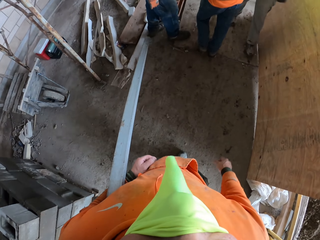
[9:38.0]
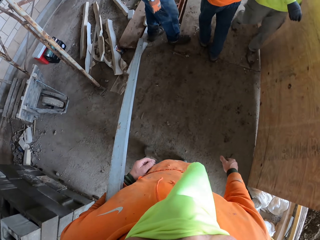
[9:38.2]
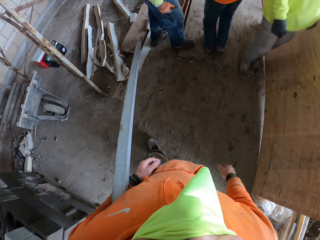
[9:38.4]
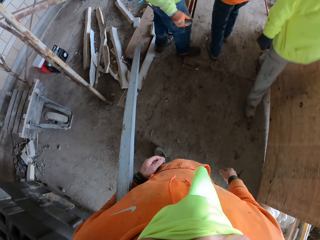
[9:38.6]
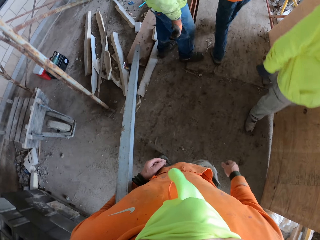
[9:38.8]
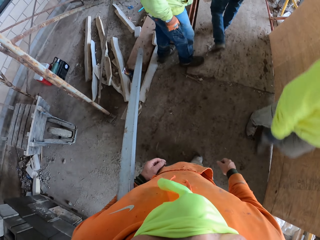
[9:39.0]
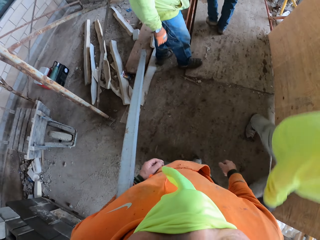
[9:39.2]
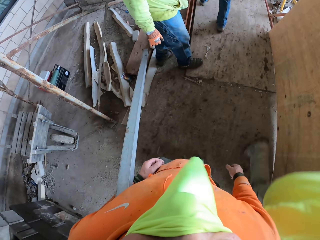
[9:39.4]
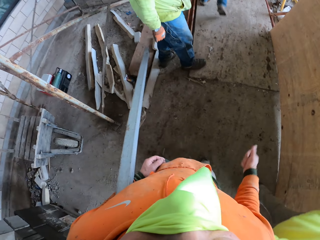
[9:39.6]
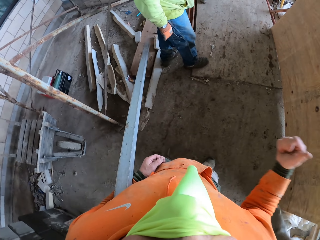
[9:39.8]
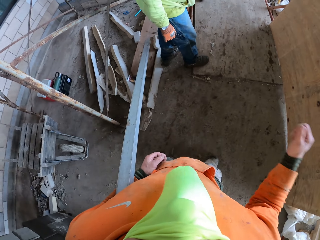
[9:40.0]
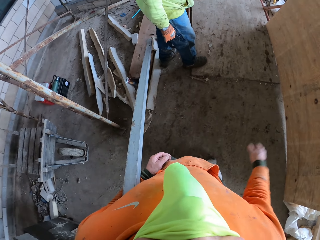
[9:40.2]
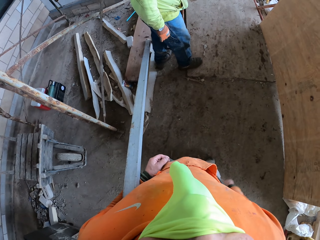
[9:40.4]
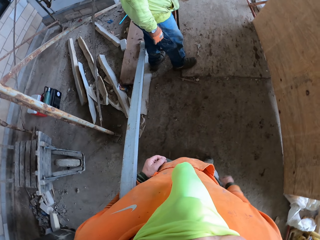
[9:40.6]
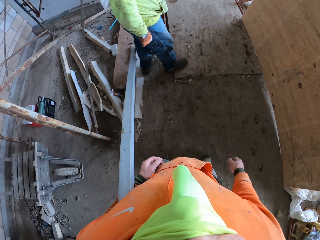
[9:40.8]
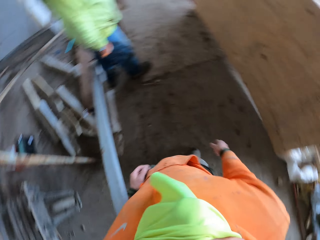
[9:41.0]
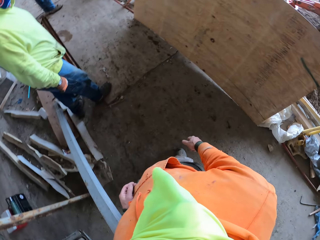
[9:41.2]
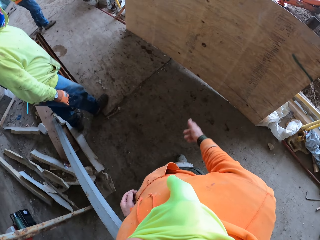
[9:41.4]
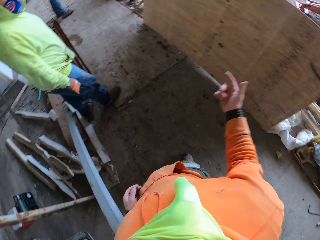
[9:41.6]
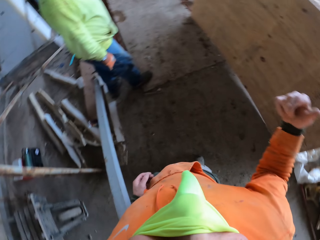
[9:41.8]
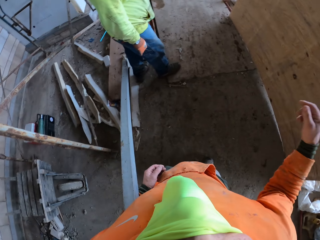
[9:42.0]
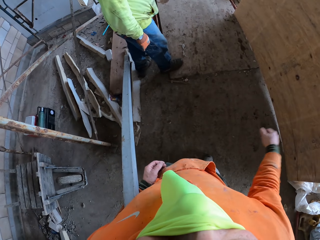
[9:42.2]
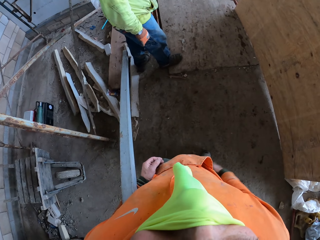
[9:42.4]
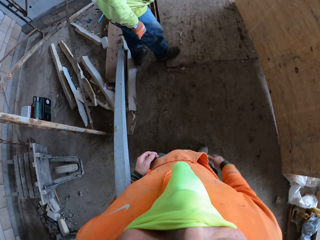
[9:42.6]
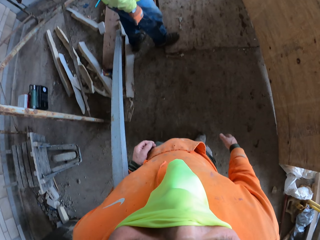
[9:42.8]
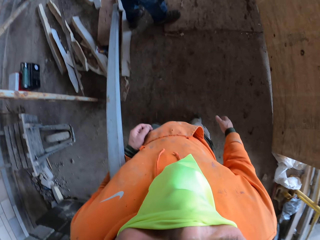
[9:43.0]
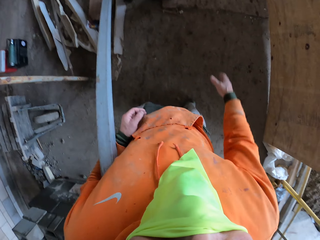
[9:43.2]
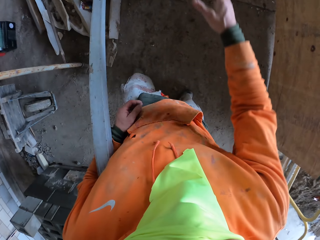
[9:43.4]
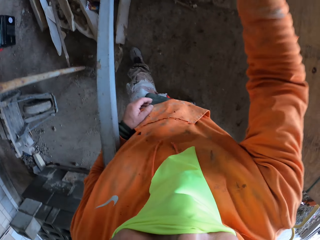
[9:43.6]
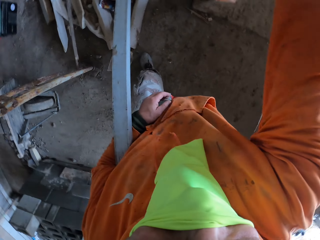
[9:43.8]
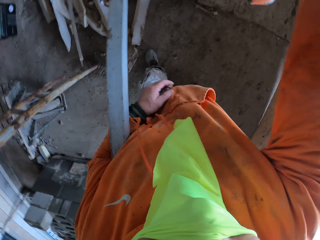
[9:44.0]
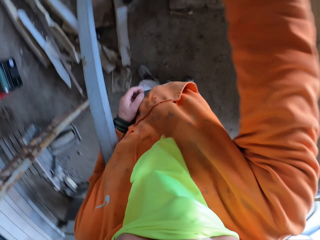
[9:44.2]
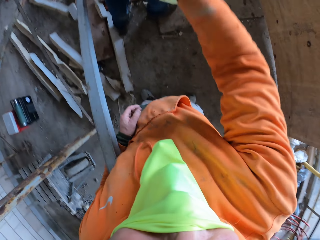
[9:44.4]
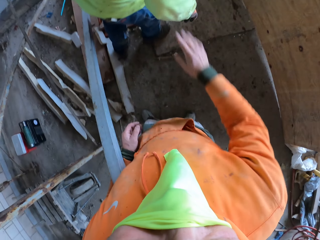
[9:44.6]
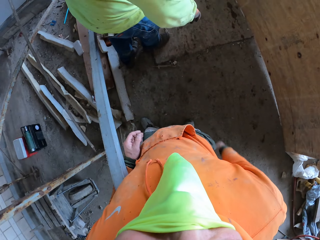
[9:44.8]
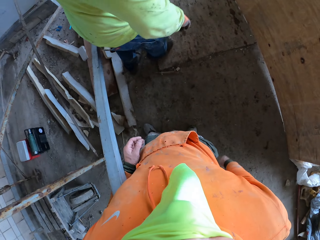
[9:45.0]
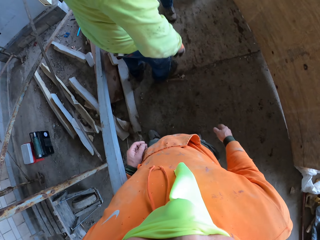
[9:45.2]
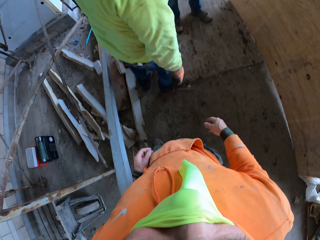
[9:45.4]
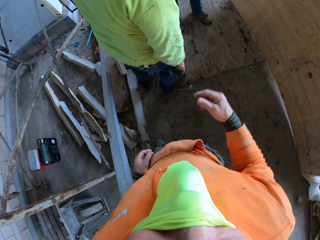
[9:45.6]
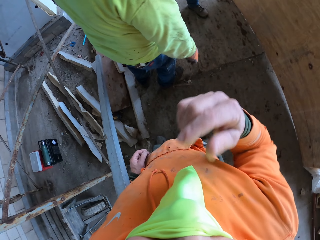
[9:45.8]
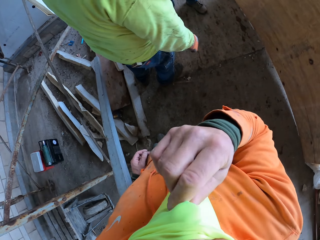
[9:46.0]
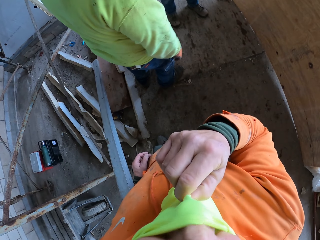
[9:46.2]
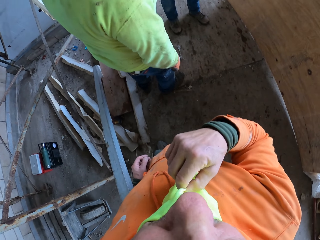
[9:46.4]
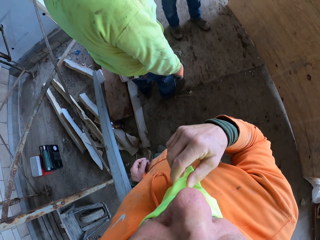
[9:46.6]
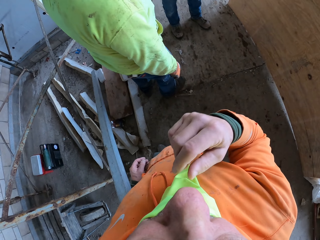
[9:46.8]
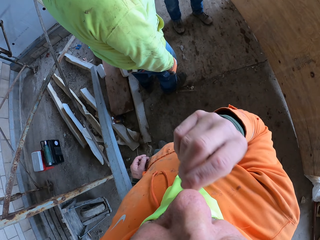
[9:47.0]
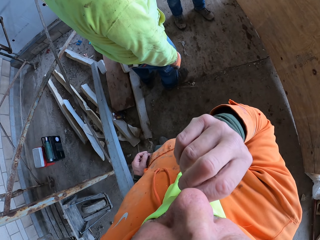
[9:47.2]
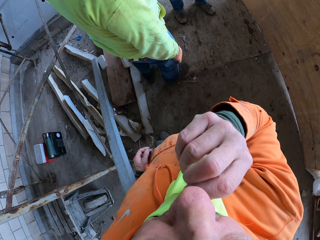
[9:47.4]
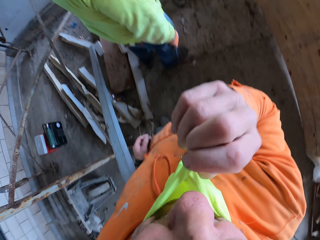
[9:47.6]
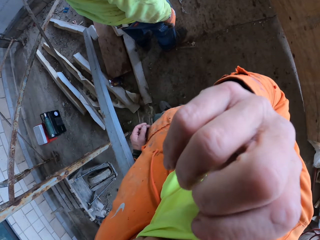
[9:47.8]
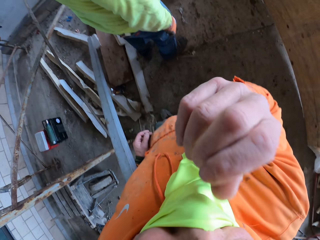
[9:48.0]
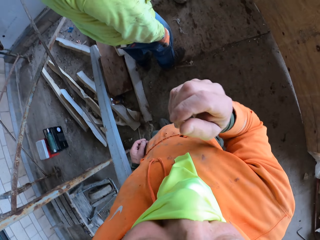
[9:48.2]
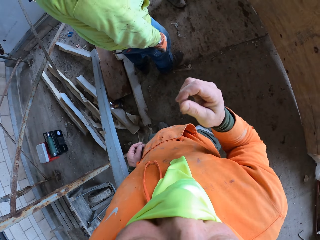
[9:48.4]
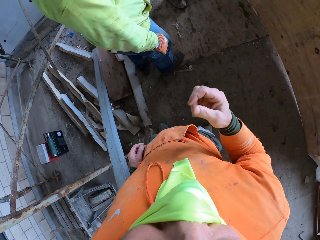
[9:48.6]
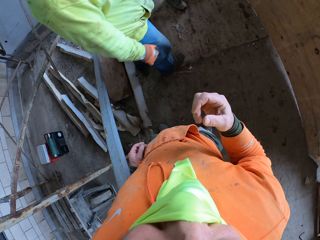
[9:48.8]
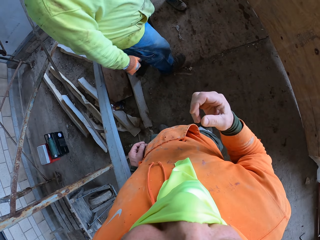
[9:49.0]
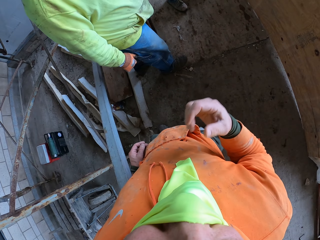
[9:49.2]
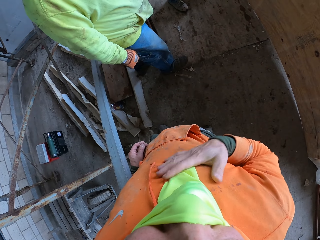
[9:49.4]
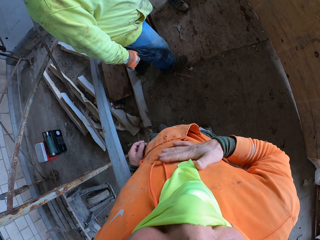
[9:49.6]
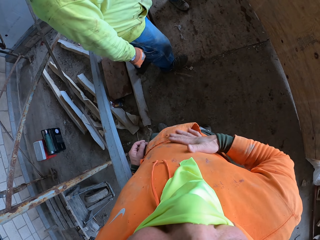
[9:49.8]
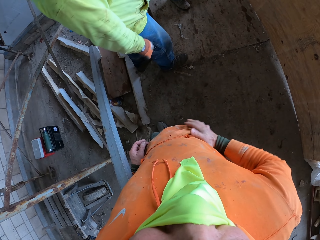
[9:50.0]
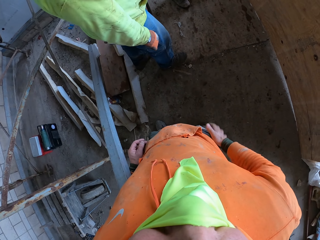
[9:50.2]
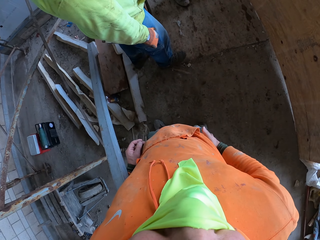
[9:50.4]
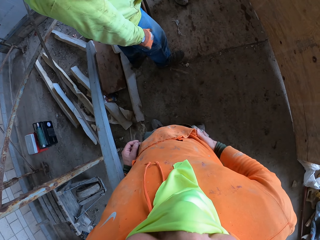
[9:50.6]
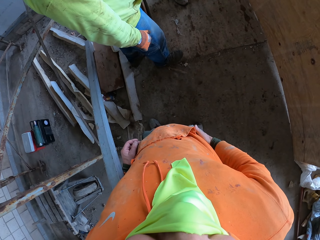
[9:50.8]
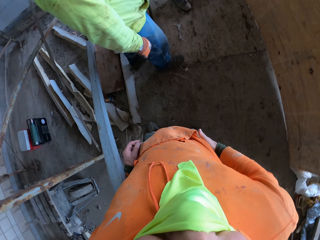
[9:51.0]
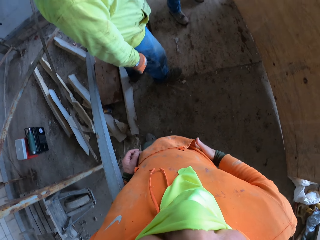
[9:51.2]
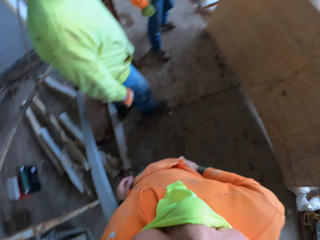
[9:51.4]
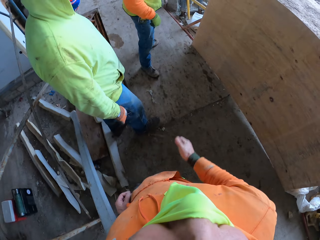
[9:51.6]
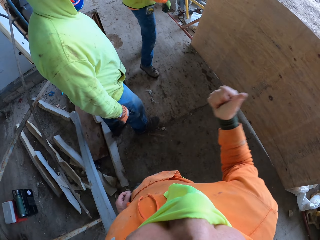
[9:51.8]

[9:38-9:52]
A person walks at the construction site. Another person walks at the construction site. The camera wearer interacts with a third person. He converses with a man. He walks towards the third person. The second person walks towards the camera wearer. The camera wearer lowers the scarf from his face. He covers the mouth and the nose with the scarf. He interacts with the second person and the third person. He wipes the hand with the garments.

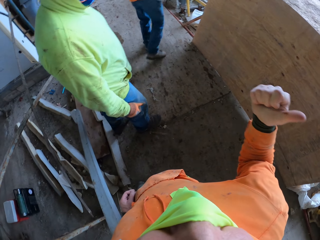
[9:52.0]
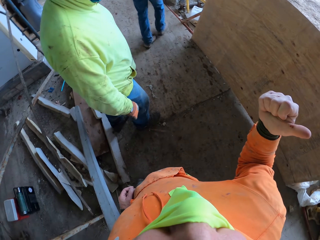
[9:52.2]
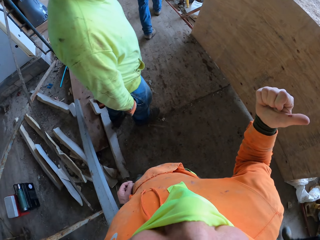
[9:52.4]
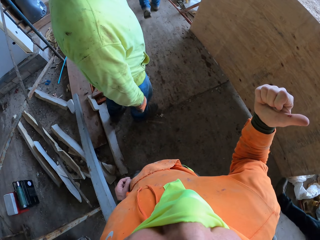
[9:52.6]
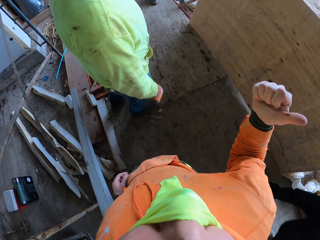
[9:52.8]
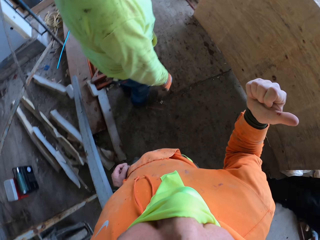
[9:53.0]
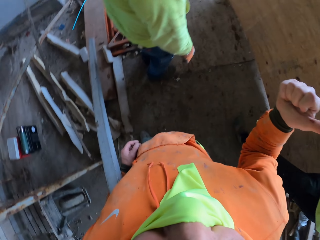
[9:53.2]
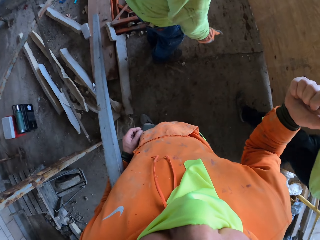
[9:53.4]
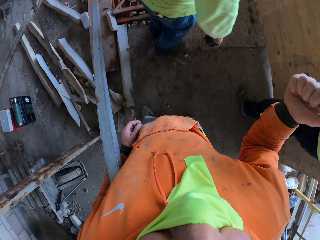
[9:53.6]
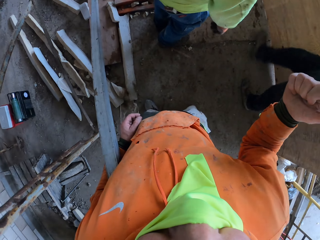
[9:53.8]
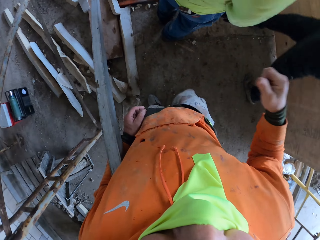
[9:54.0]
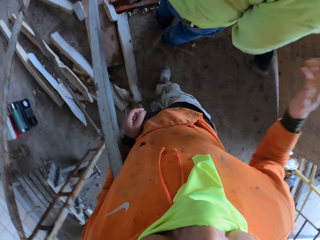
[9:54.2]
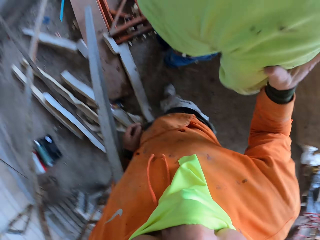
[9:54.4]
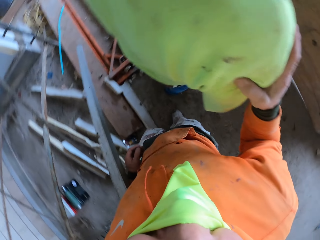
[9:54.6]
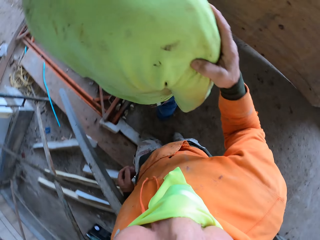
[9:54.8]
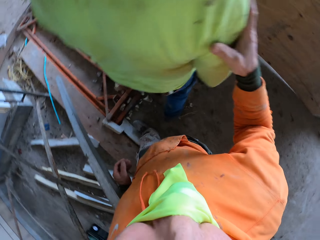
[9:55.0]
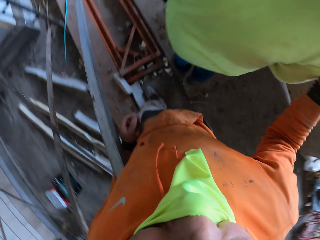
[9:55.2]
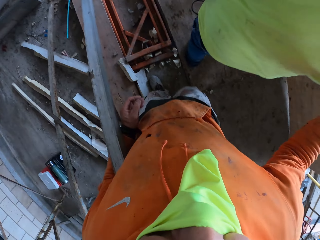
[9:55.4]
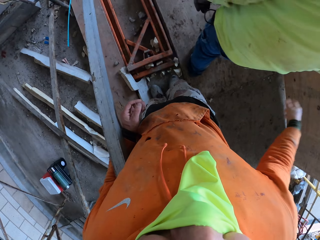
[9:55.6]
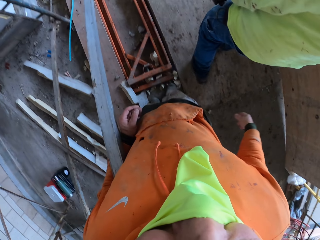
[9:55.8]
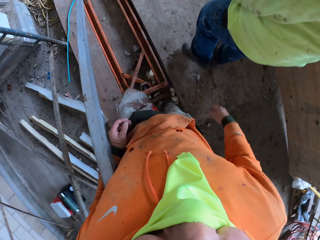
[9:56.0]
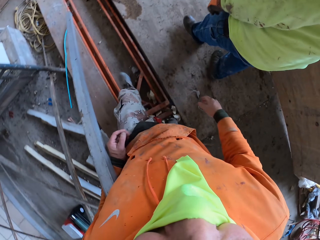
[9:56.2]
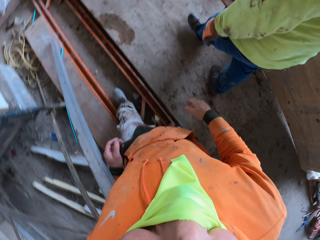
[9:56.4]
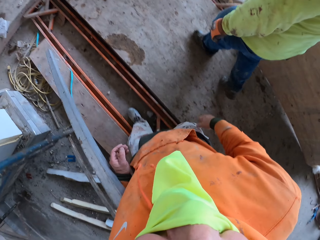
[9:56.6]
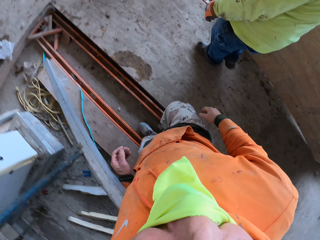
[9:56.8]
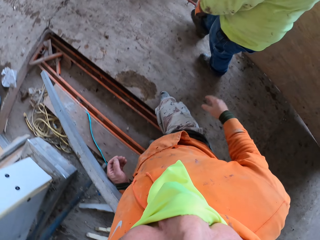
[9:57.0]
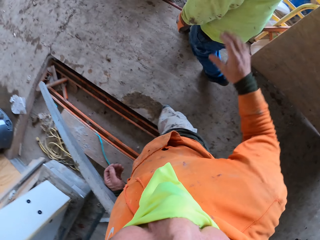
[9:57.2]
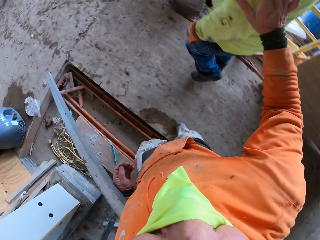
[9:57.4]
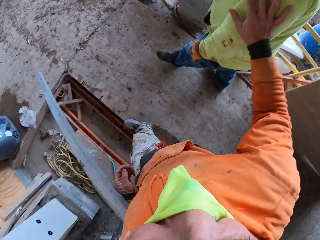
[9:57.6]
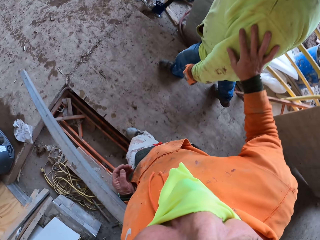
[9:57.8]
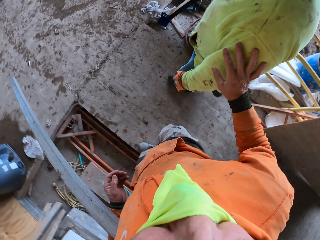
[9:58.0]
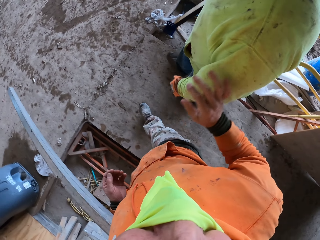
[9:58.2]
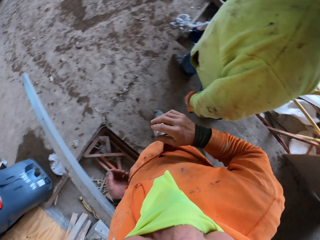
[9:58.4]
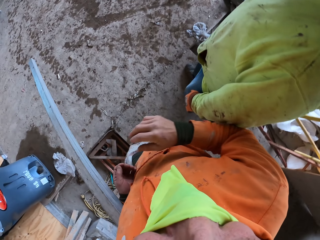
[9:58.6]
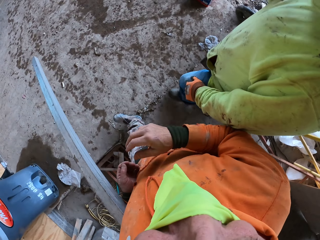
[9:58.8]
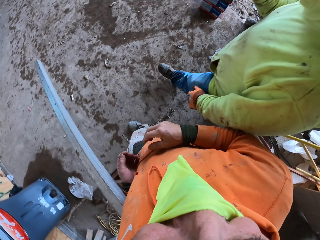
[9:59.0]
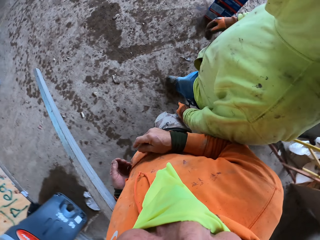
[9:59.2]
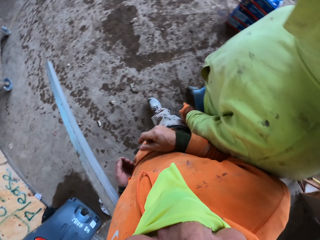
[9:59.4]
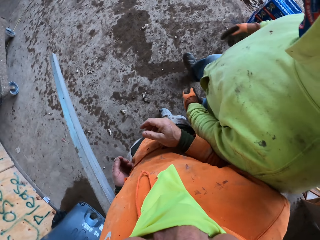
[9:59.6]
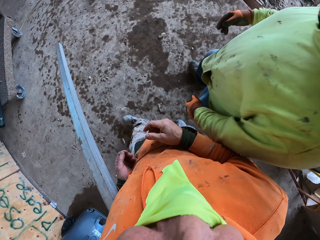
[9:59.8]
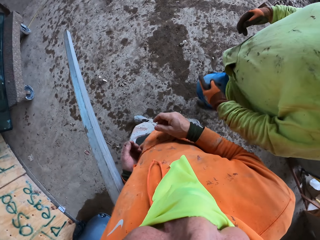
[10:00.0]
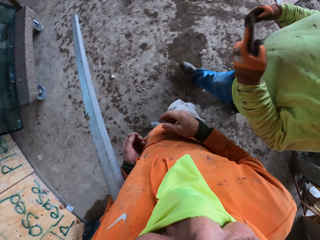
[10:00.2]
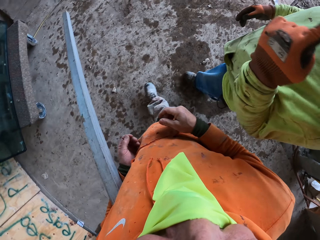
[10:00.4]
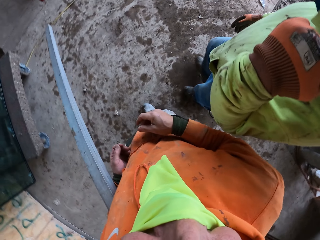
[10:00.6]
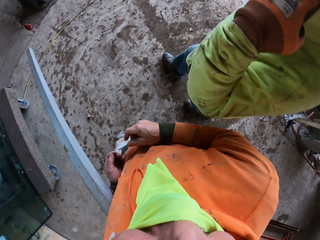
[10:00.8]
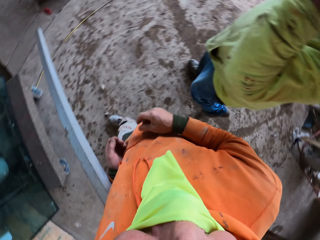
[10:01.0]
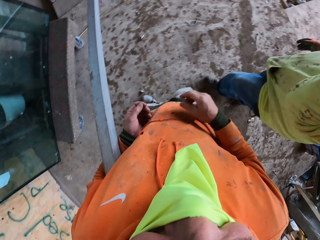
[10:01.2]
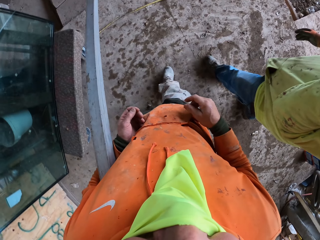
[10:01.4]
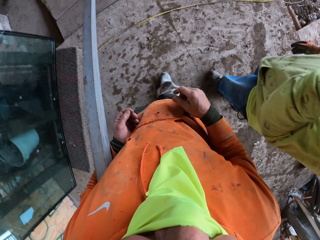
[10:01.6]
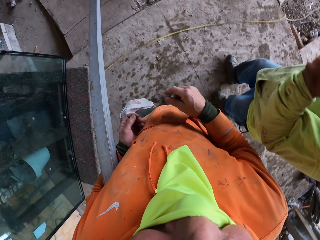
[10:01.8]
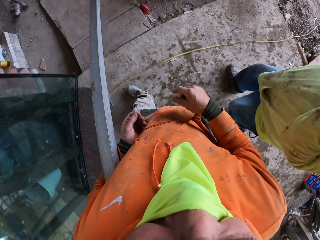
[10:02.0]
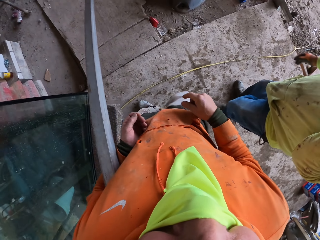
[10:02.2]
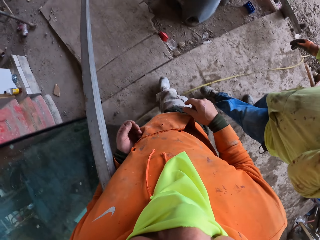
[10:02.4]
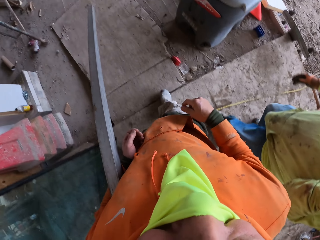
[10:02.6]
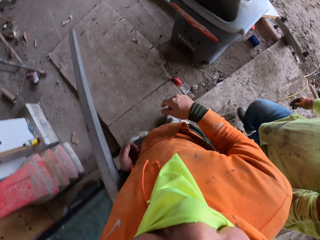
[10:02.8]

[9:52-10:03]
A person walks at the construction site. Another person walks at the construction site. The camera wearer places a hand on a third person's shoulder. They tap the third person on the back. The camera wearer and the third person walk at the construction site. The camera wearer interacts with the third person. They touch the third person.
